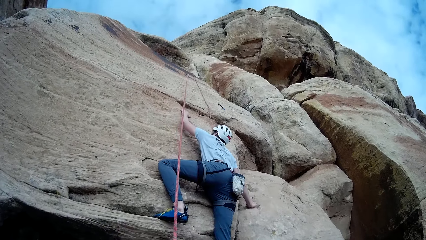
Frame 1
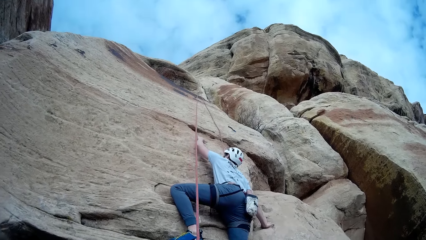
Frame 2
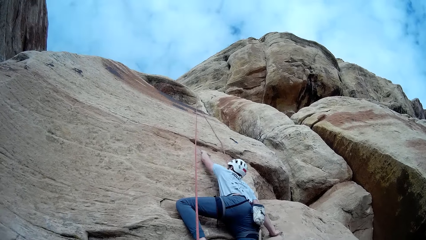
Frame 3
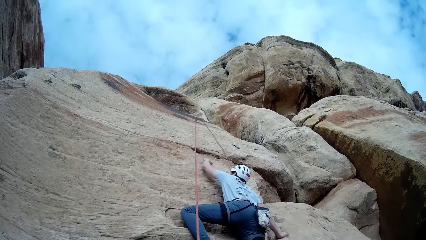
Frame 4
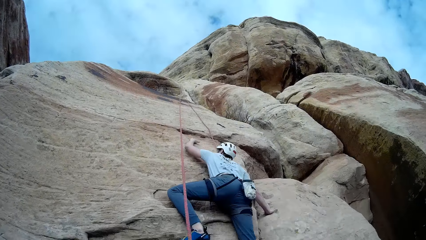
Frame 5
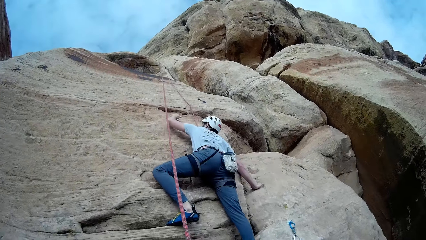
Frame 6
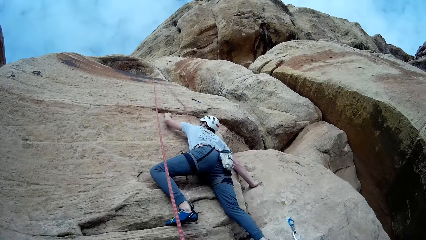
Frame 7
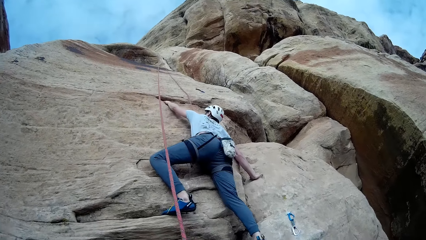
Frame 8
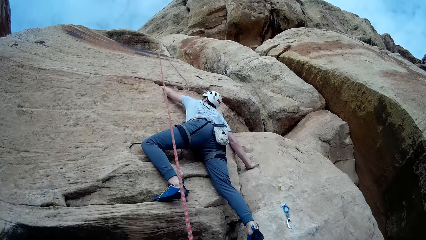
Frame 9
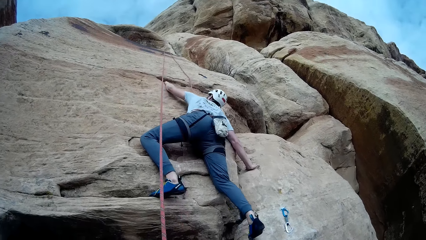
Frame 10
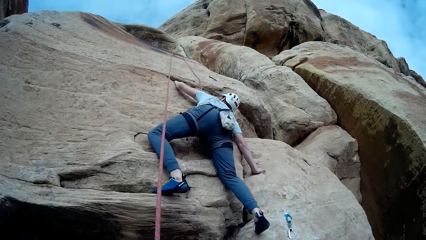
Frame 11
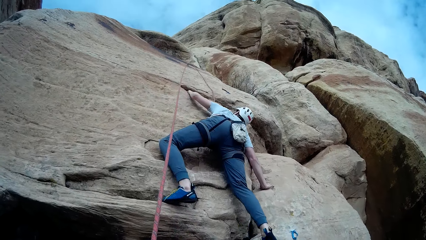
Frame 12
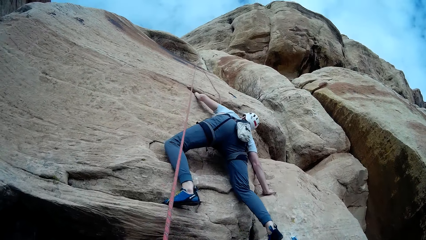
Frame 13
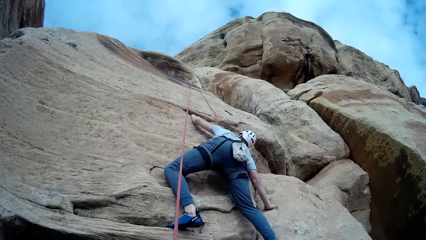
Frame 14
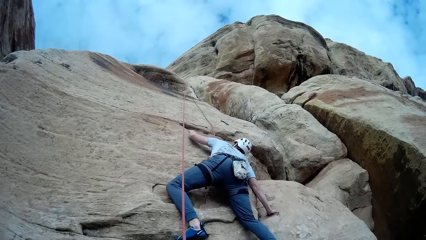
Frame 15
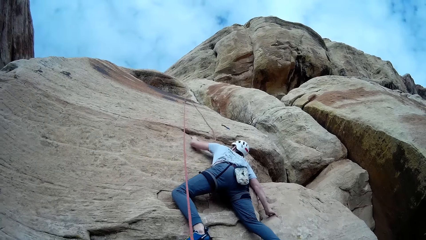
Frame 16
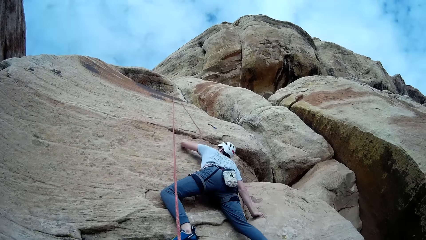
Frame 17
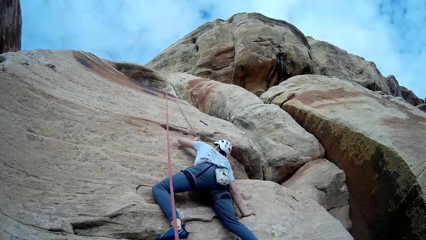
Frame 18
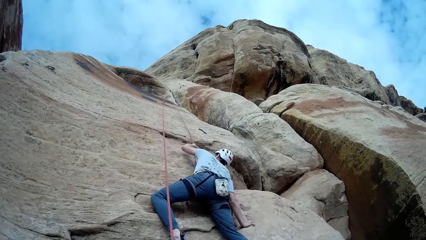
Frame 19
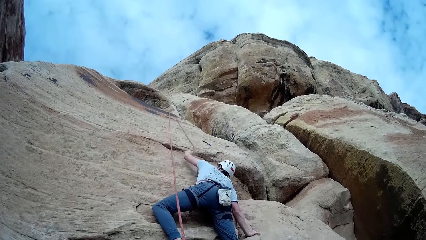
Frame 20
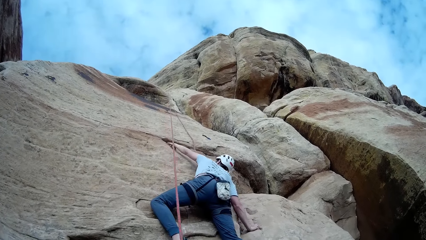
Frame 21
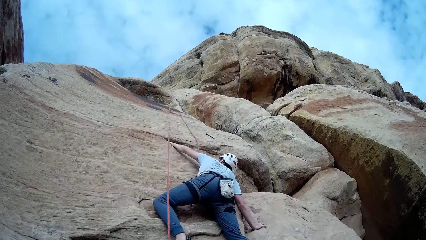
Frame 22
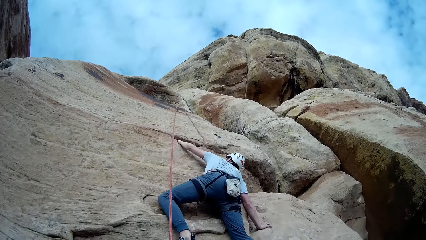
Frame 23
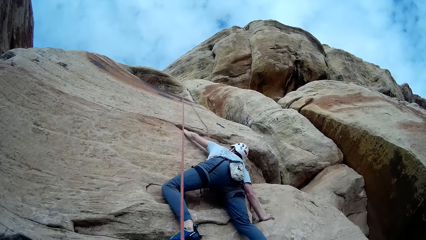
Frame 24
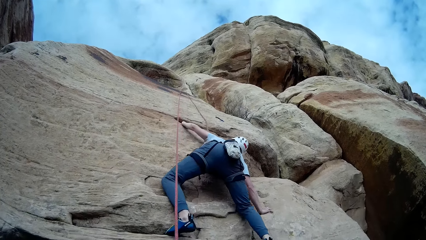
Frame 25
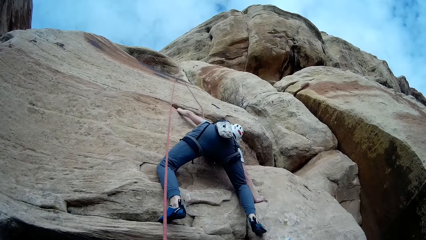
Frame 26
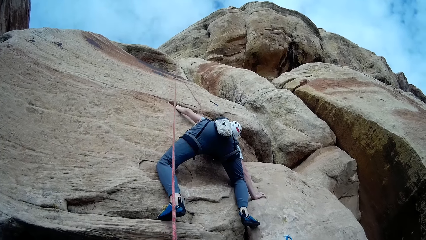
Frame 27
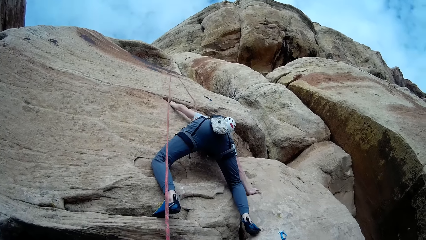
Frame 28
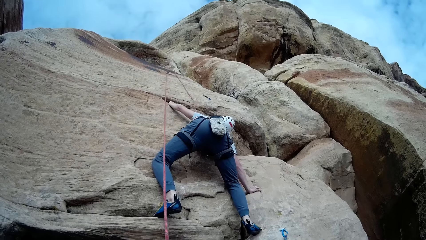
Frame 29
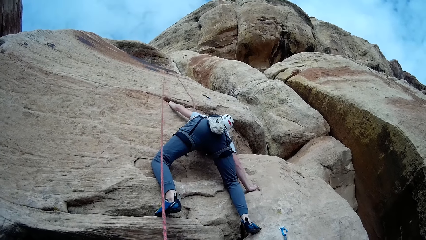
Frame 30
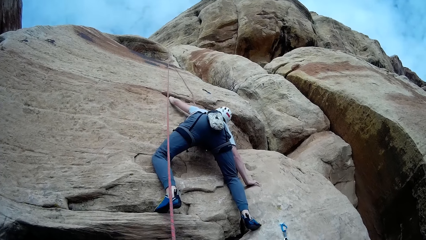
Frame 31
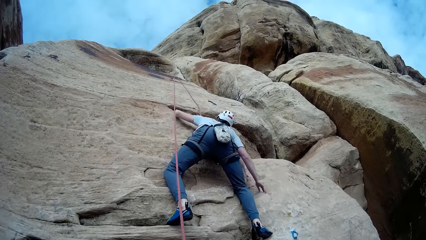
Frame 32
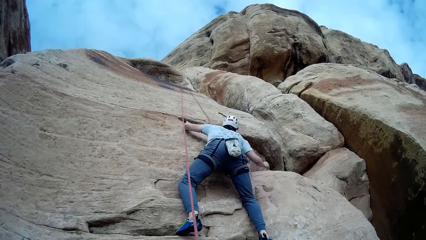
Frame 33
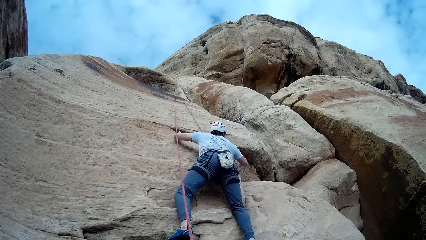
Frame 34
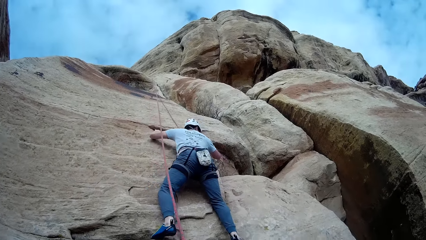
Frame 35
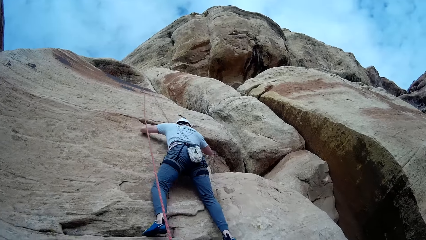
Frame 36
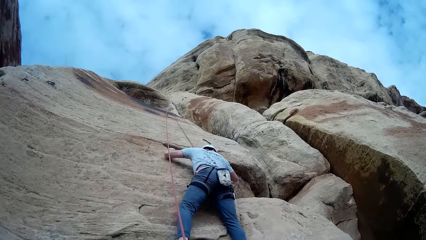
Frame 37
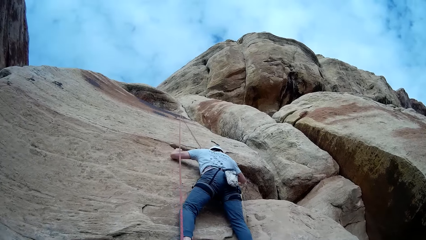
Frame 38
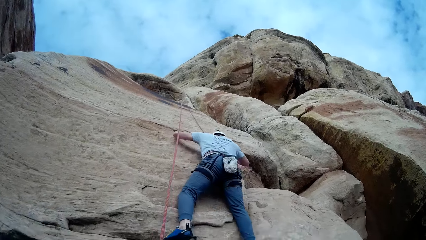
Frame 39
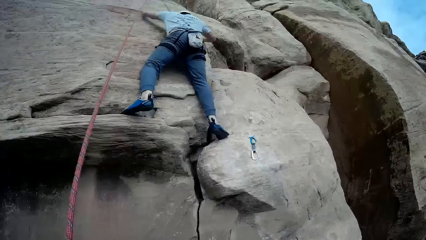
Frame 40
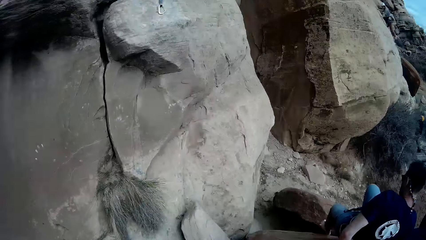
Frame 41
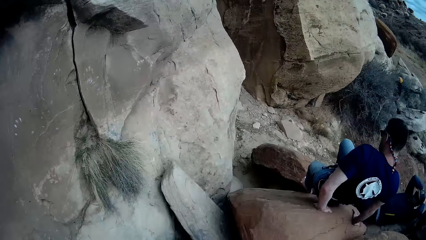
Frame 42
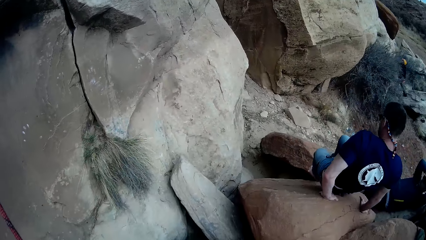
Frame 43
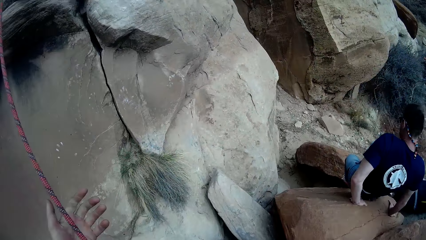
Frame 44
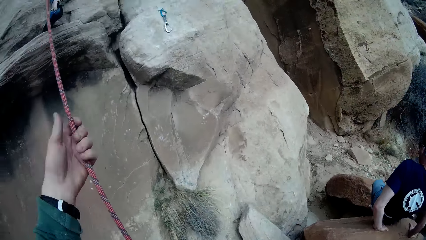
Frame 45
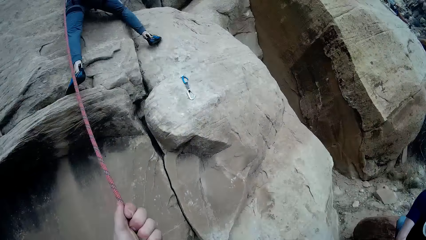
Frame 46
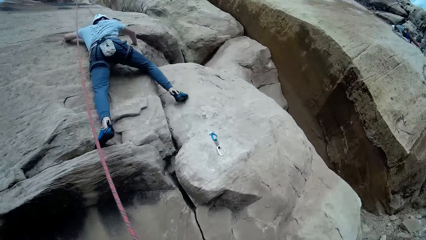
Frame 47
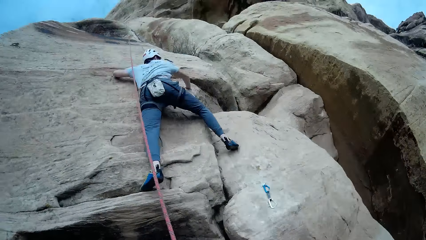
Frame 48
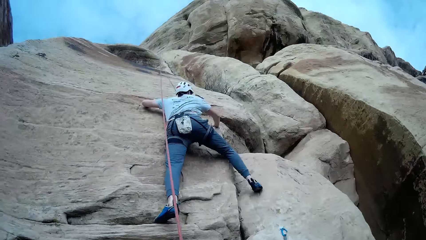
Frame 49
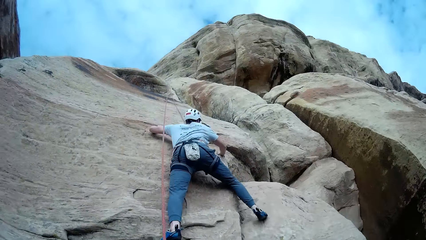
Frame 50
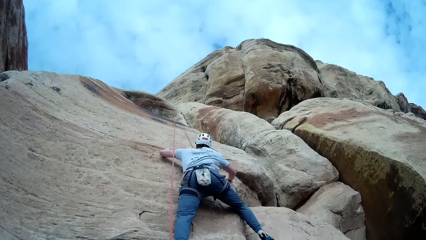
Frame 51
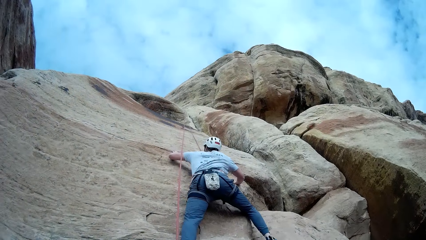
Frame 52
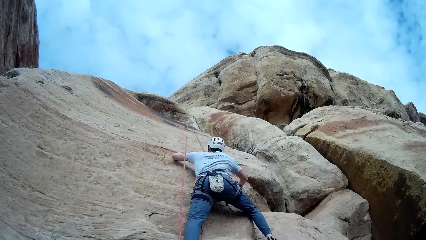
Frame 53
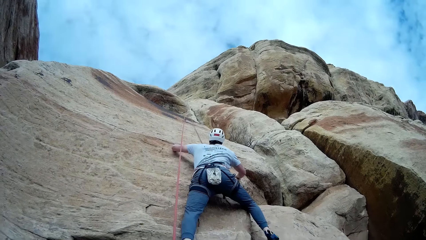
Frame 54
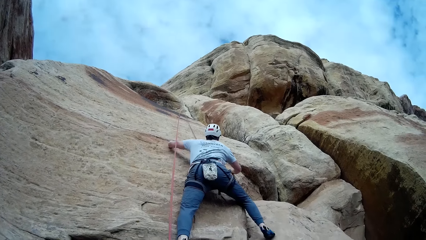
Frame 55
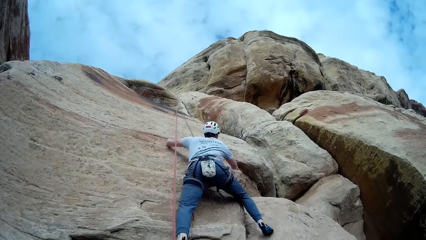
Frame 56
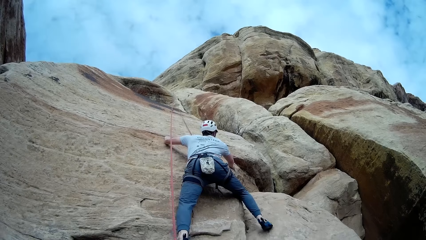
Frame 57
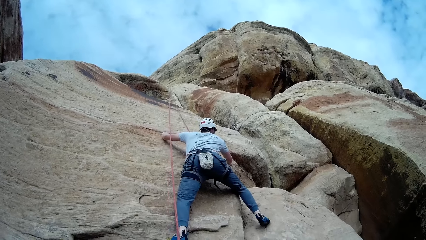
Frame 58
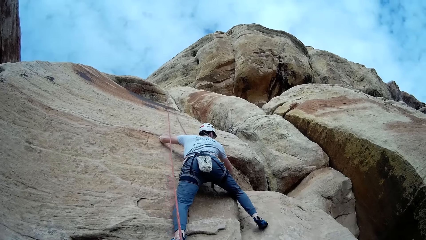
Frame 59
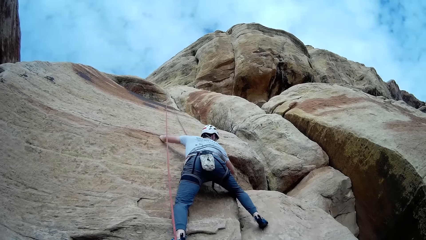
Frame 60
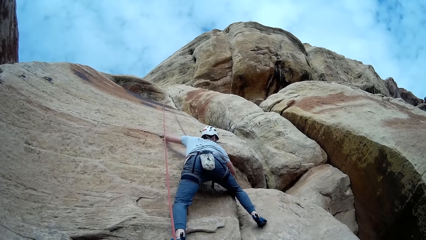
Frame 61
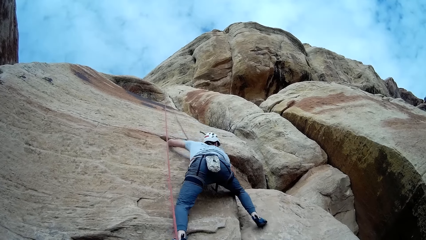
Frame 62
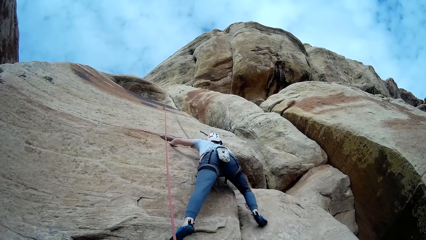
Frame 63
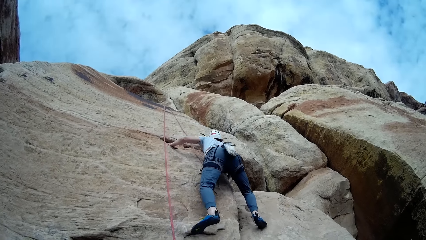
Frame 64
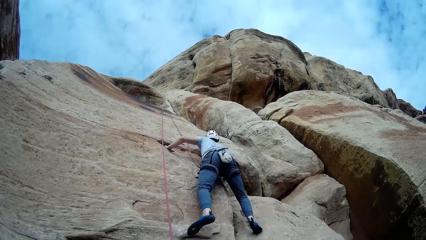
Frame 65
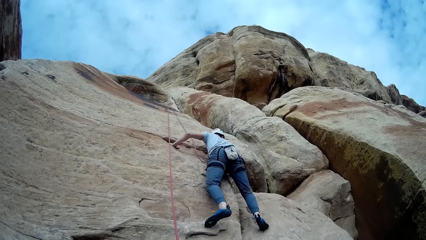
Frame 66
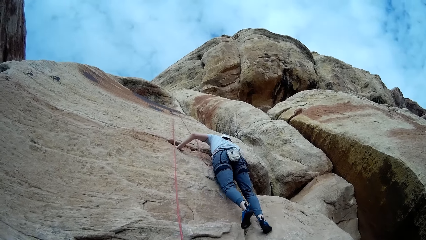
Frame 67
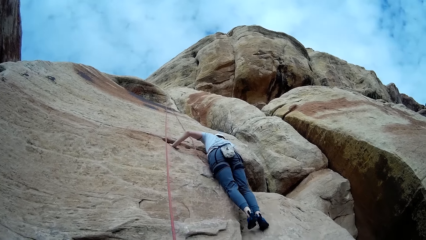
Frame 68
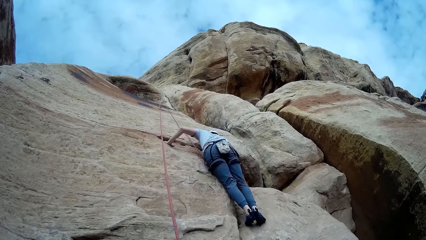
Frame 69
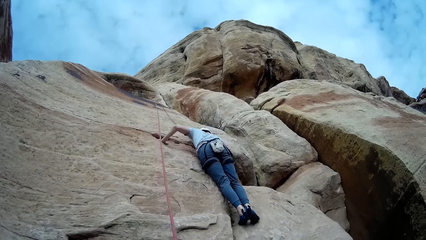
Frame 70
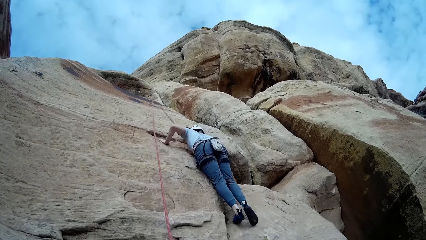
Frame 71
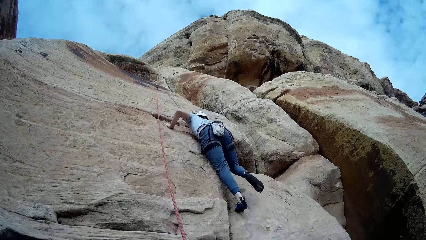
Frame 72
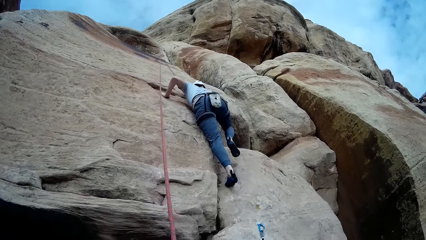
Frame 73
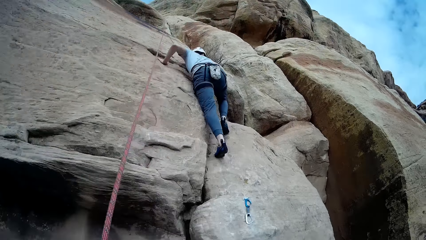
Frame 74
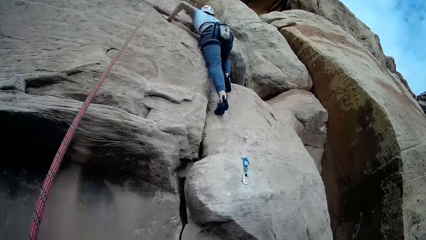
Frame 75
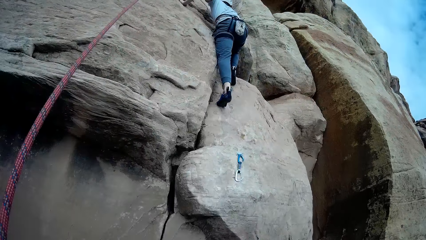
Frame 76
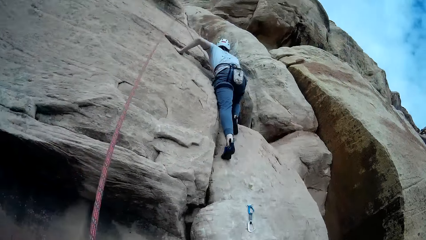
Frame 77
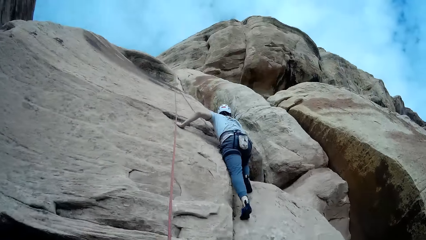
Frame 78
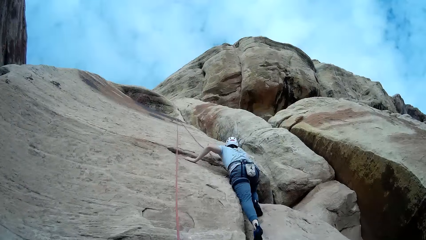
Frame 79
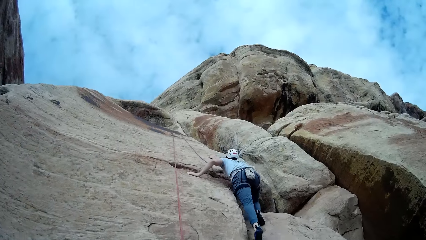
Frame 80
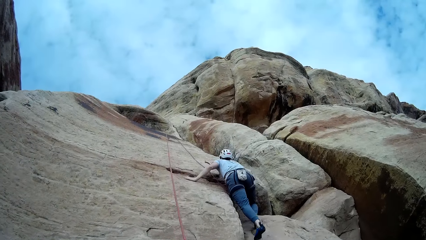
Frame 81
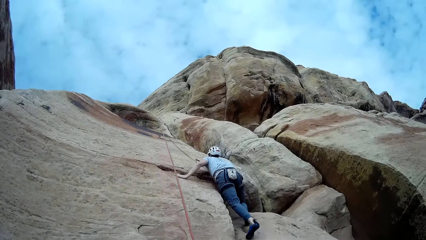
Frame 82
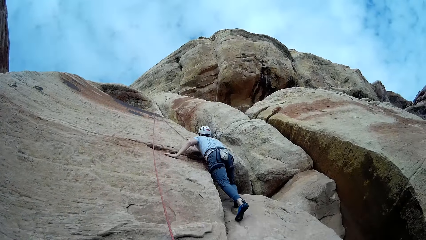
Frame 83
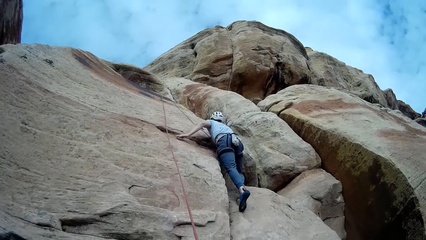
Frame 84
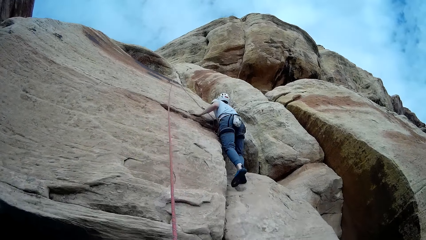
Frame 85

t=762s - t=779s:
A man ascends the mountain. The man moves down the rock. The camera wearer pulls the rope with his left hand.
